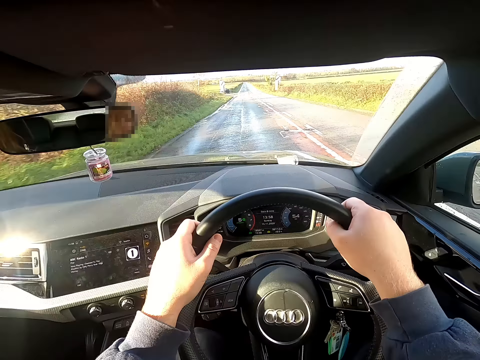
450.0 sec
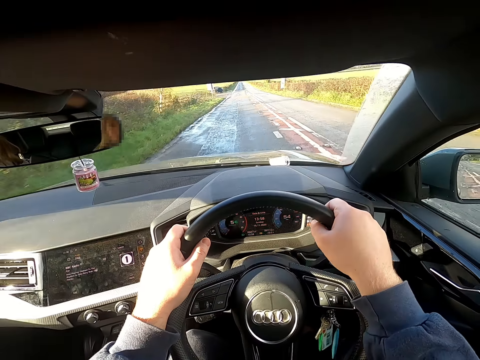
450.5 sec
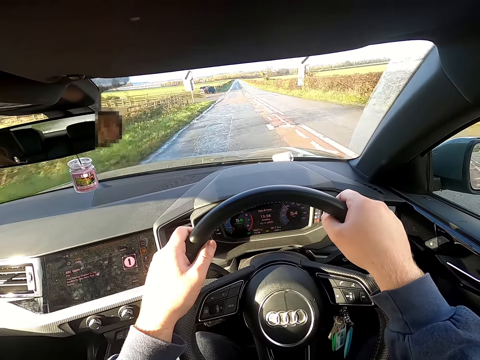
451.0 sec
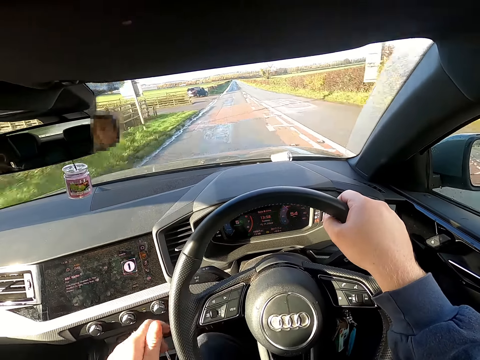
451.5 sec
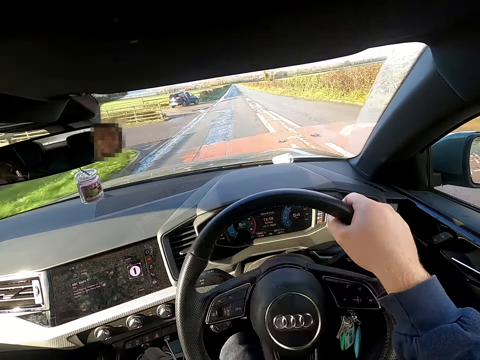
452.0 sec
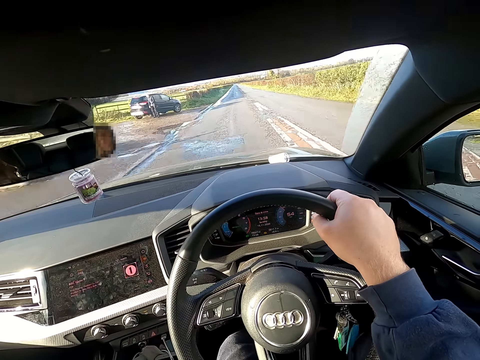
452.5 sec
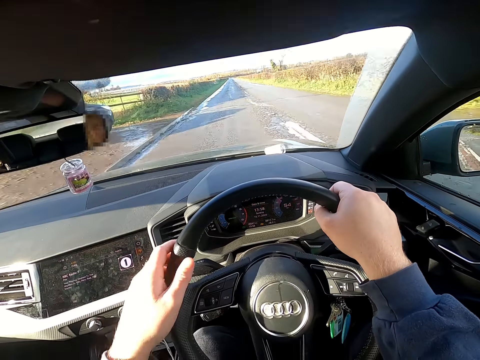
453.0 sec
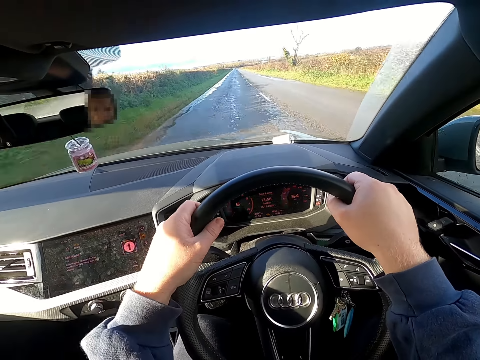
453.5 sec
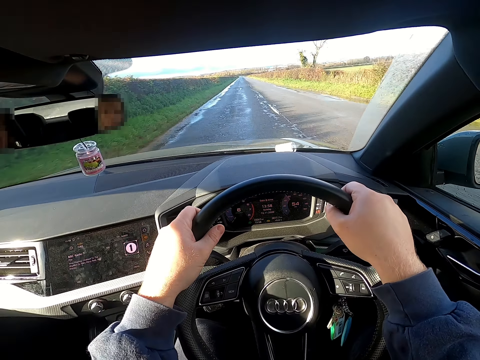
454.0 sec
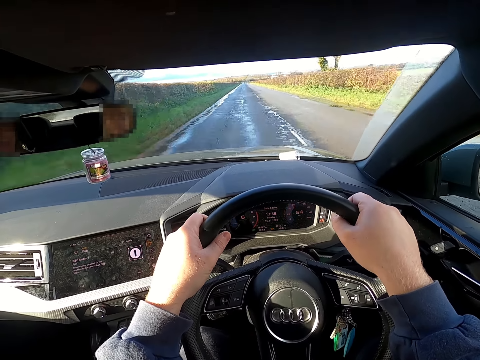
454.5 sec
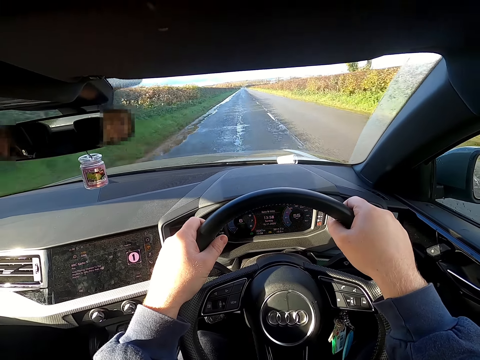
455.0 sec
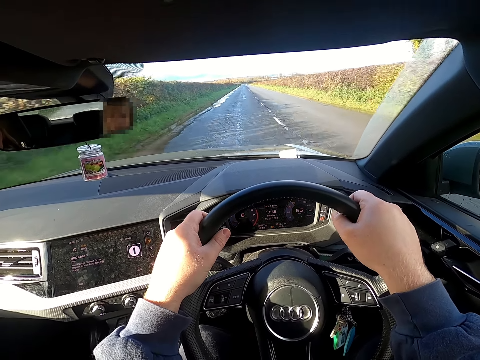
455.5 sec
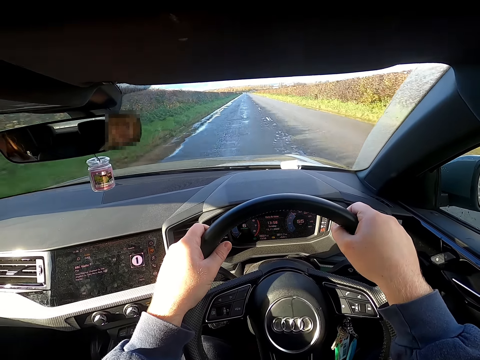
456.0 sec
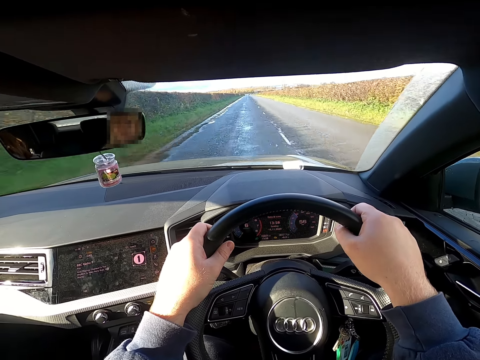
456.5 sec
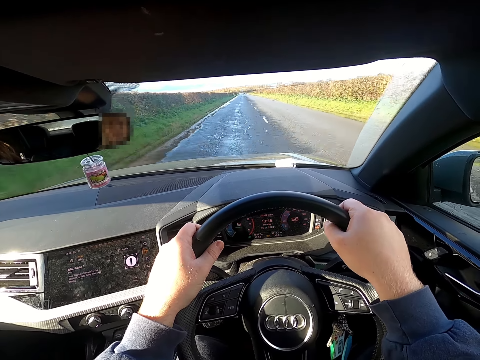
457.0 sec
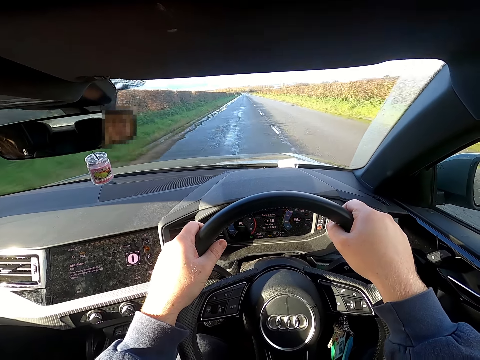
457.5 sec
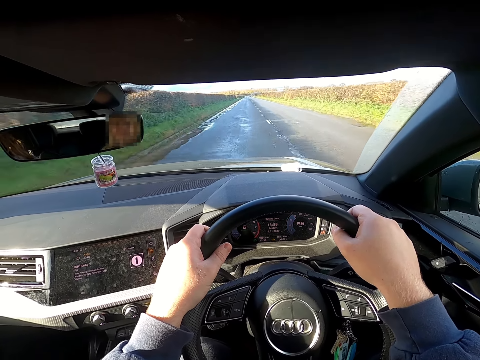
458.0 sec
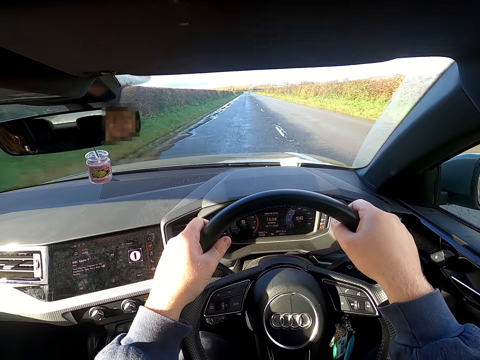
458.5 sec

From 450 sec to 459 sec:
The camera wearer removes his left hand from the steering wheel of the car. He holds the gear with the hand. He places his left hand on the steering wheel of the car. He drives the car on the road.

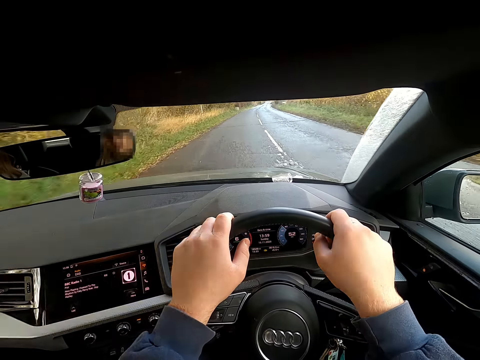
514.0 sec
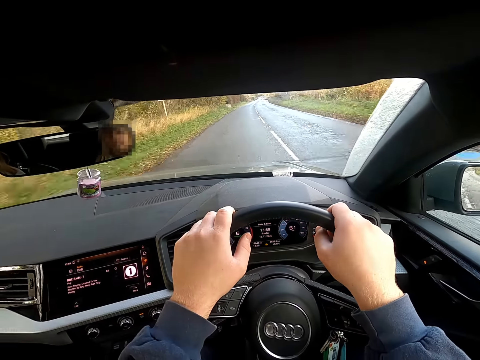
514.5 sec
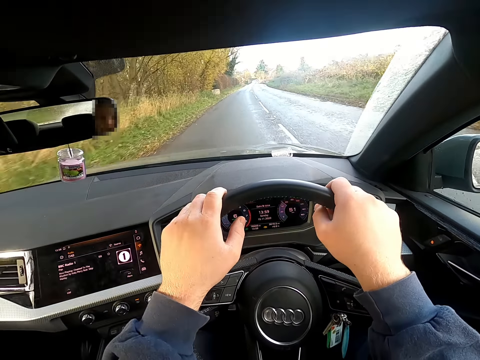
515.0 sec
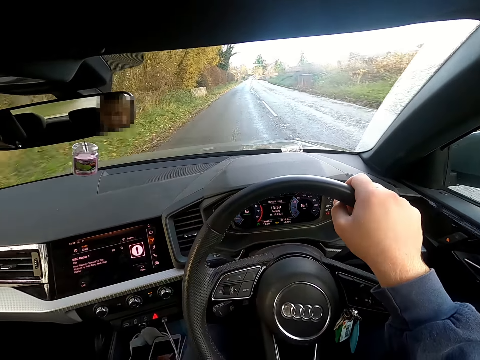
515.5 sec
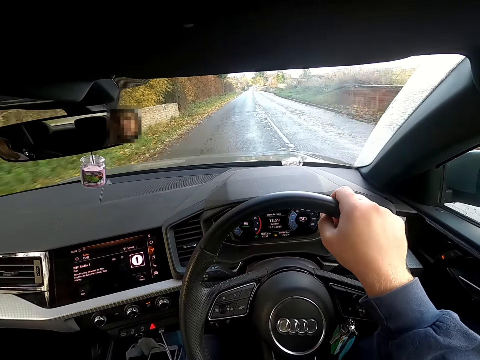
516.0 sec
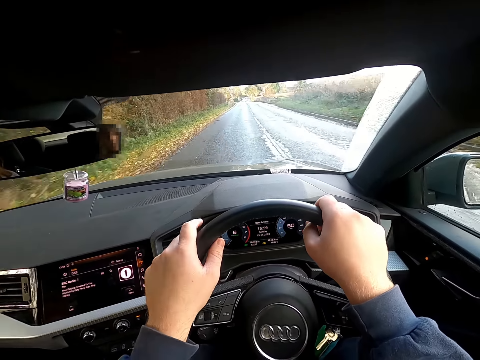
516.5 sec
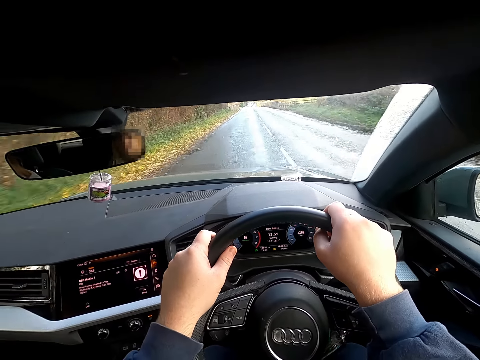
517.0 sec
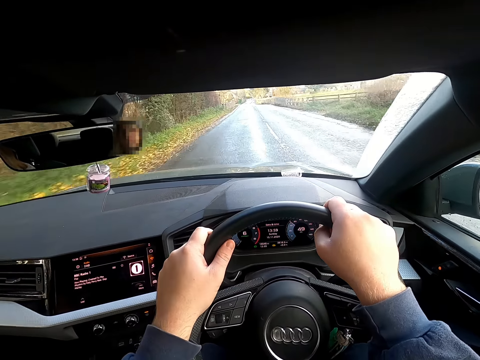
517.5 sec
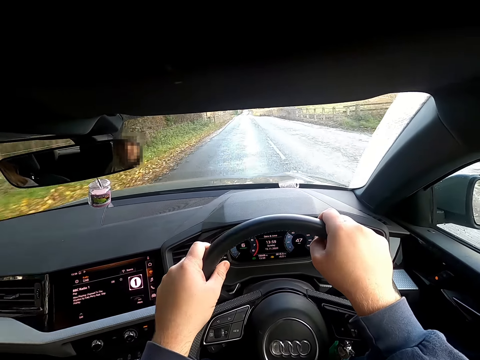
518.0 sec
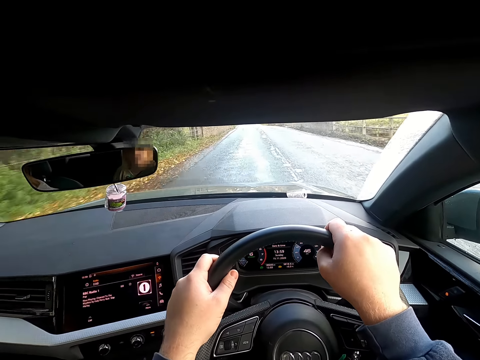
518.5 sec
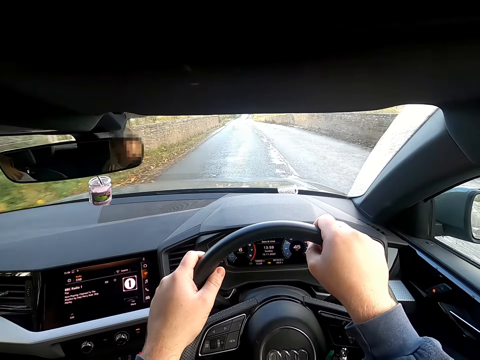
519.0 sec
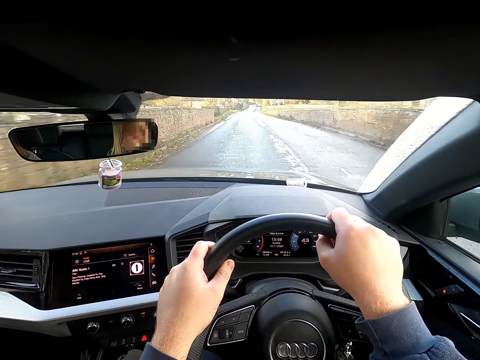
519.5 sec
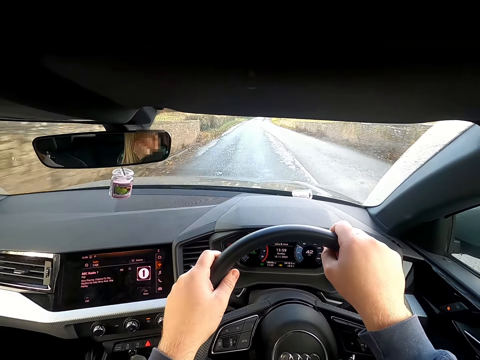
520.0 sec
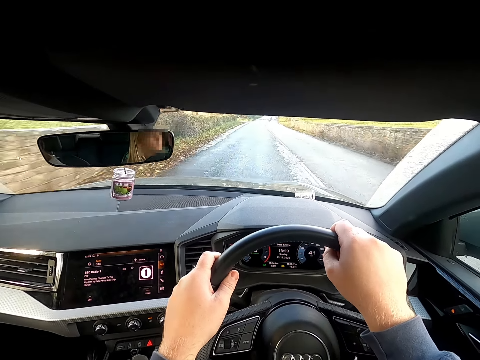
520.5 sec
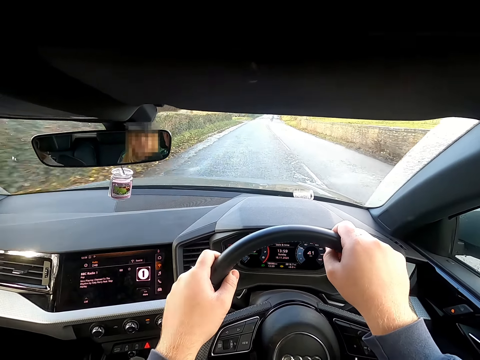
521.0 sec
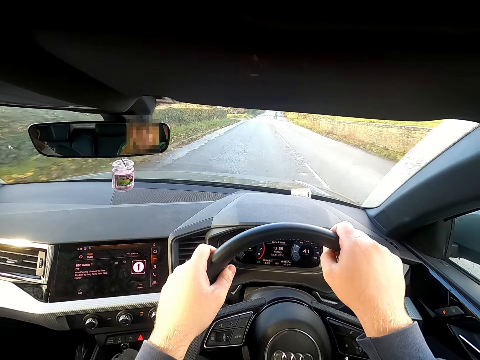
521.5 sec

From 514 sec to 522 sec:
The camera wearer removes his left hand from the steering wheel of the car. He touches the face with the hand. He places his left hand on the steering wheel of the car. He drives the car on the road.

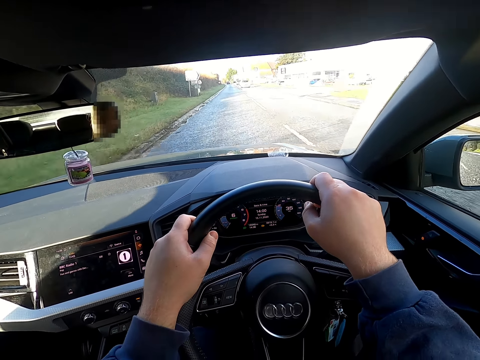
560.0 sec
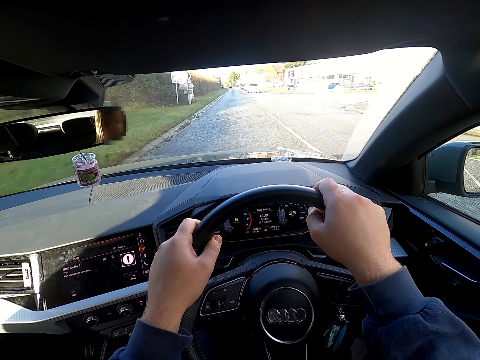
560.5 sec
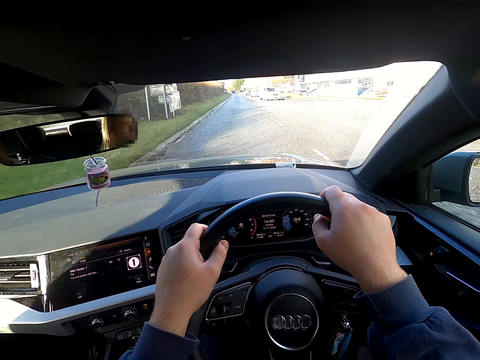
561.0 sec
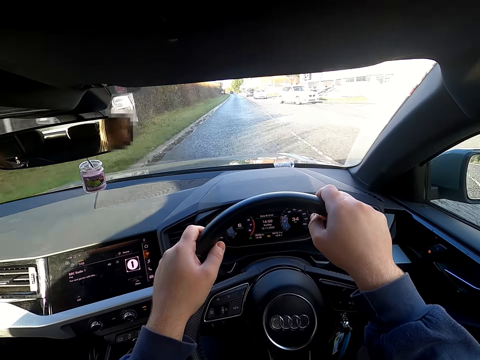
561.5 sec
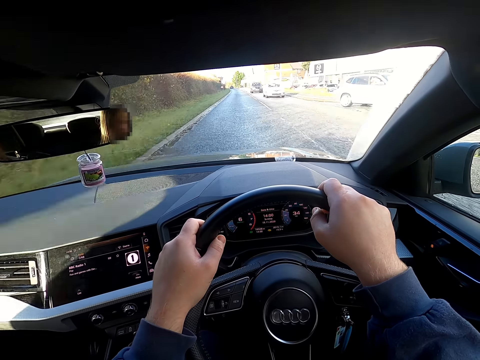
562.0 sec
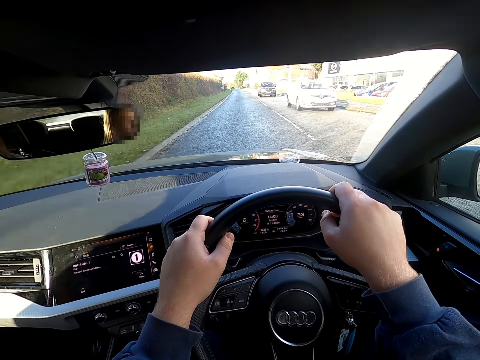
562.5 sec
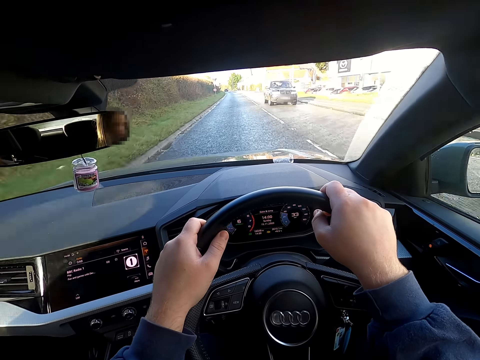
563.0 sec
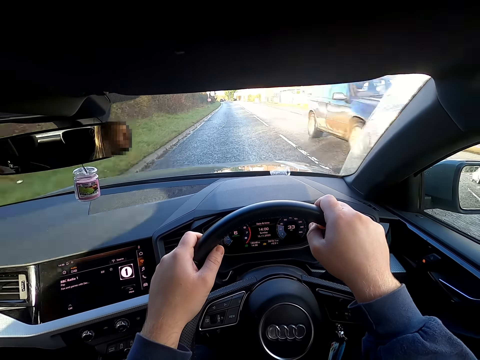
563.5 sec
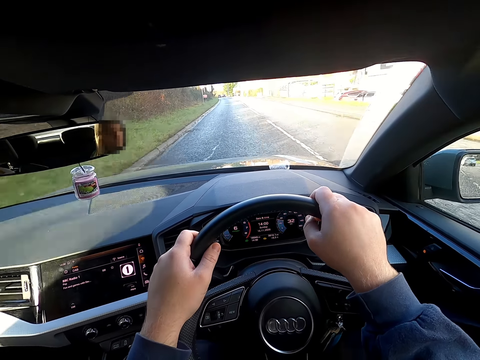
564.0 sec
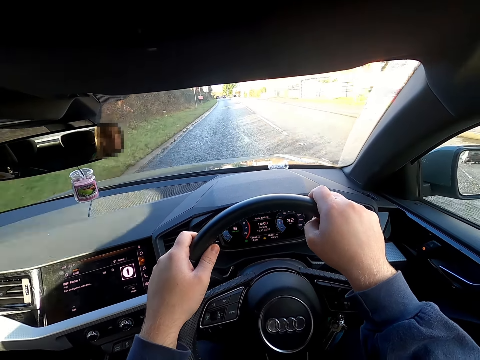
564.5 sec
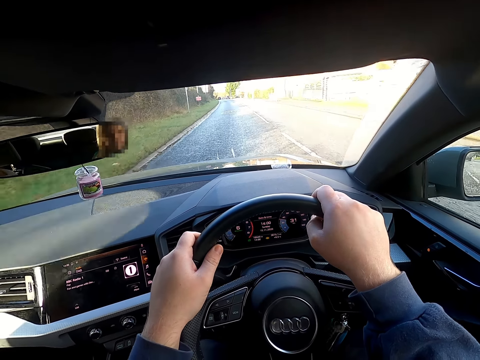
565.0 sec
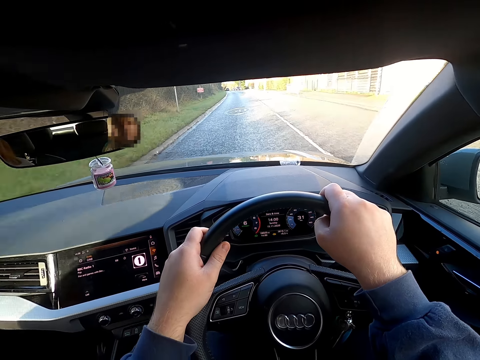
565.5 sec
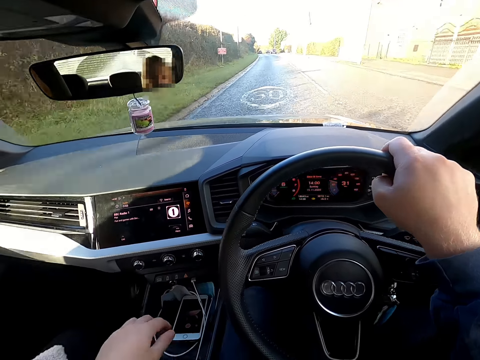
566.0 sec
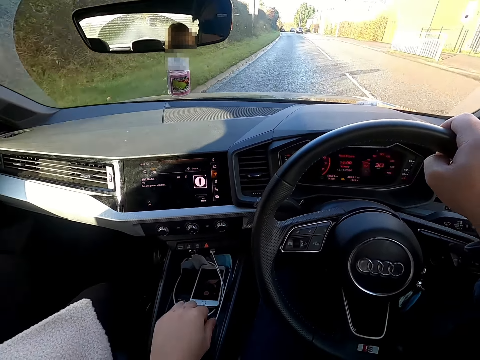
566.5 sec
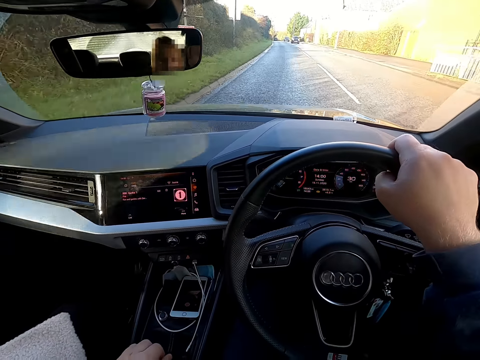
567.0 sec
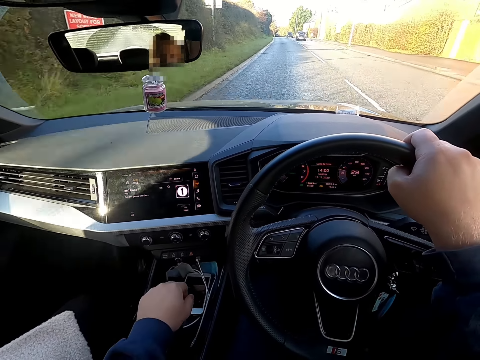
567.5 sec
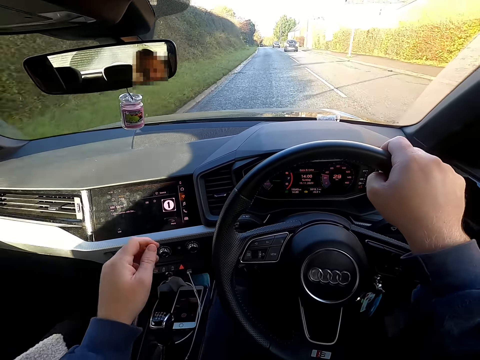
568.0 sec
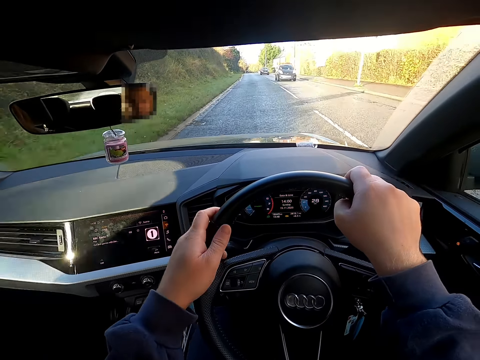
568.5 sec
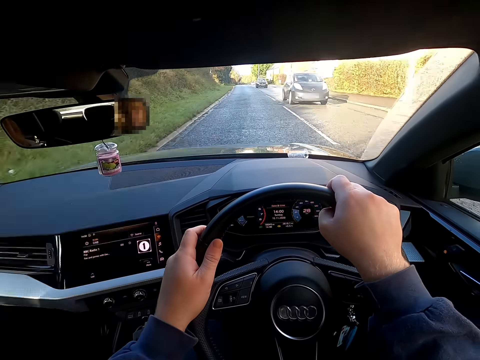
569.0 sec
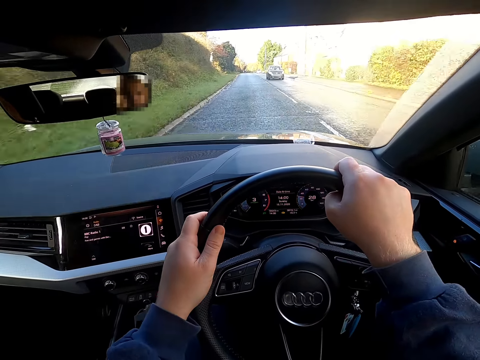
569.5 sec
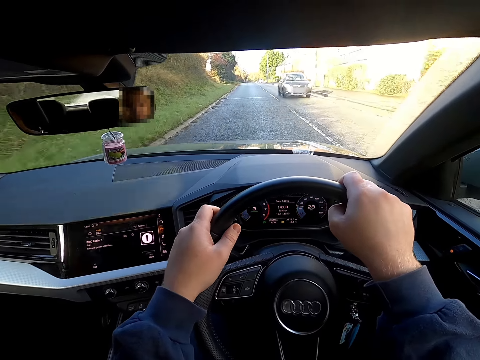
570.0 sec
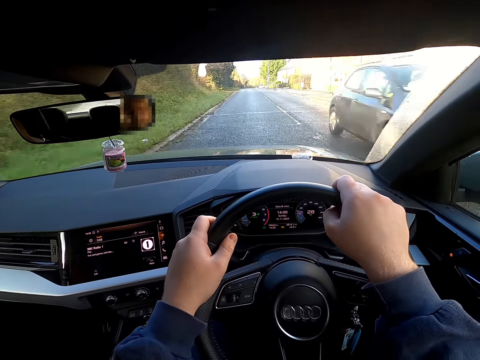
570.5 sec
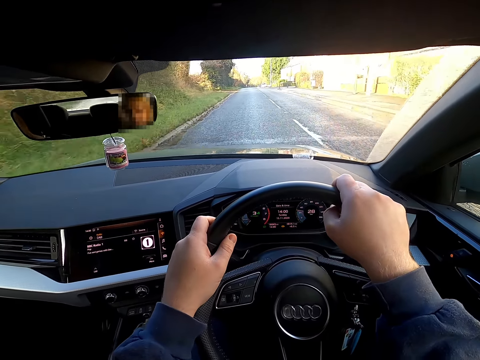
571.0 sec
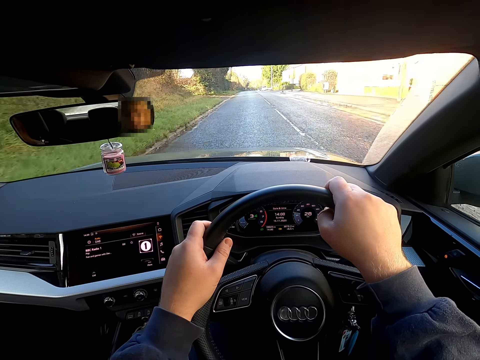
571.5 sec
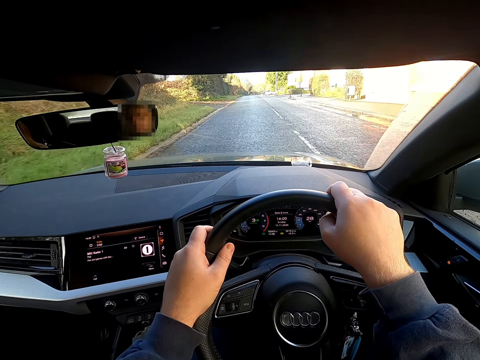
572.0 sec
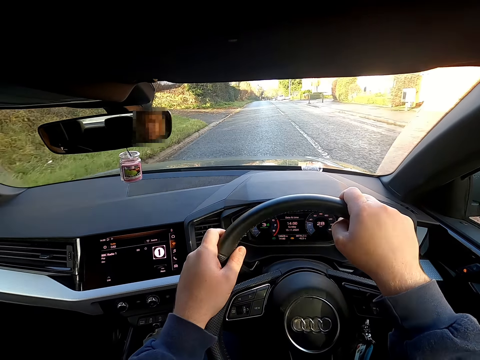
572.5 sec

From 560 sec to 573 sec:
A white car drives past the camera wearer. A white car drives past her again. A truck drives past her. The camera wearer holds the gear with the hand. She engages the car gear with her left hand. She touches the phone with the hand. She drives the car on the road with both hands on the steering wheel. A saloon car drives past her. A saloon car drives past her again.
